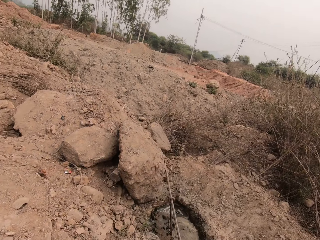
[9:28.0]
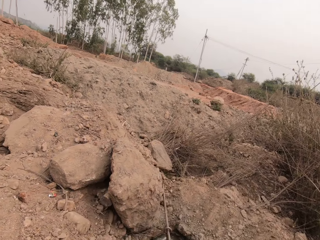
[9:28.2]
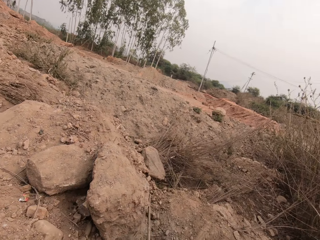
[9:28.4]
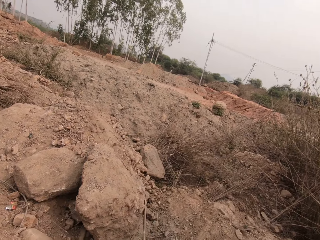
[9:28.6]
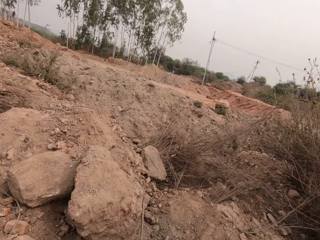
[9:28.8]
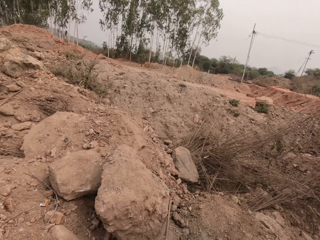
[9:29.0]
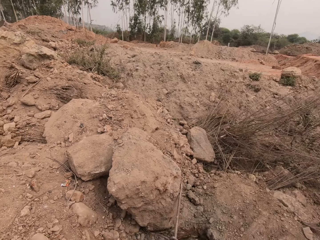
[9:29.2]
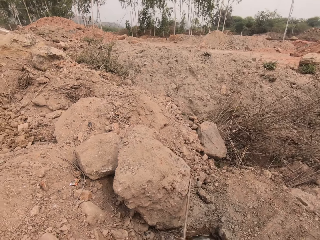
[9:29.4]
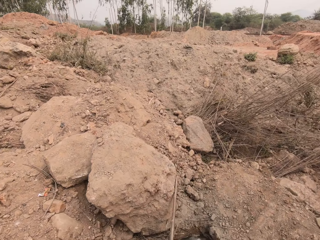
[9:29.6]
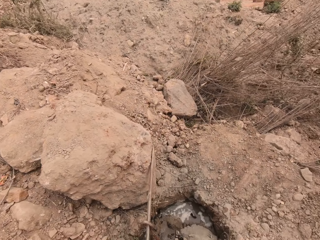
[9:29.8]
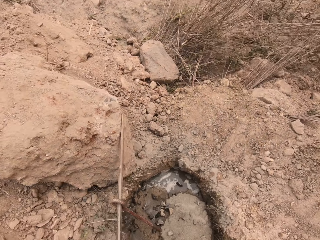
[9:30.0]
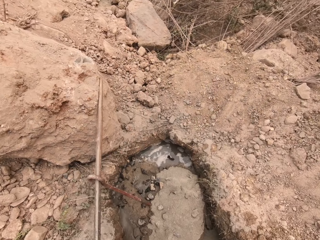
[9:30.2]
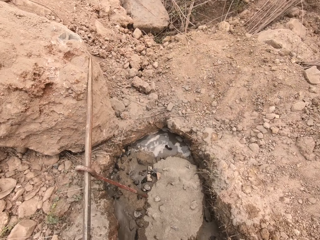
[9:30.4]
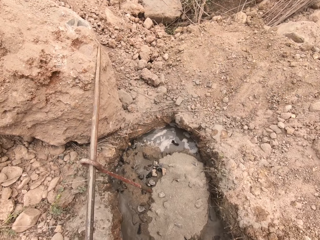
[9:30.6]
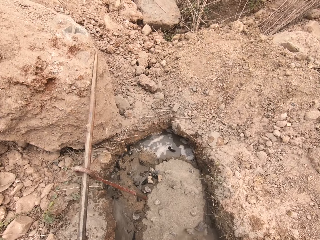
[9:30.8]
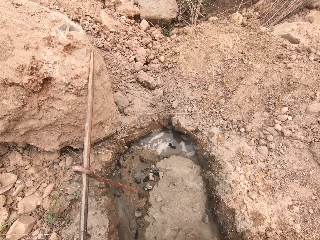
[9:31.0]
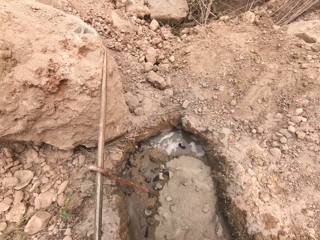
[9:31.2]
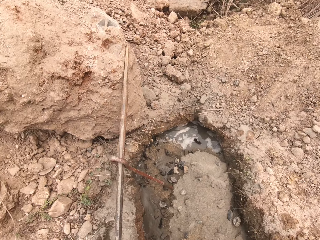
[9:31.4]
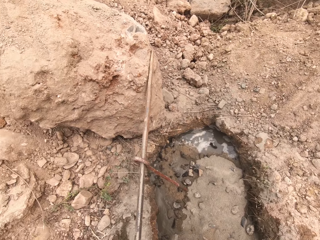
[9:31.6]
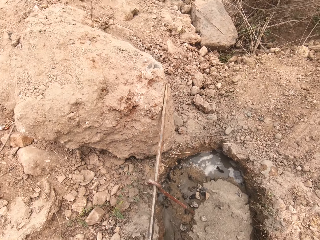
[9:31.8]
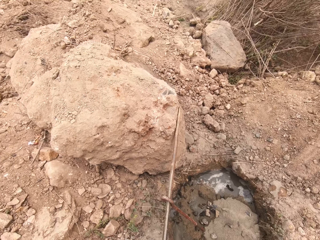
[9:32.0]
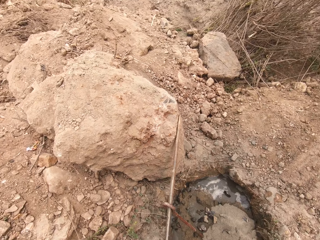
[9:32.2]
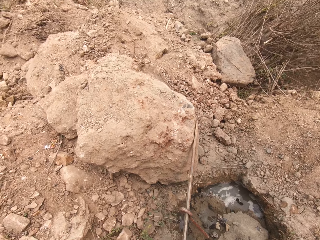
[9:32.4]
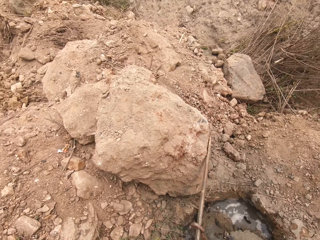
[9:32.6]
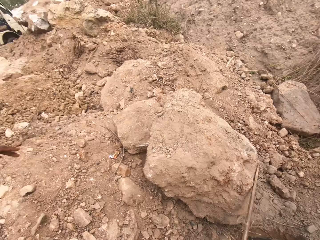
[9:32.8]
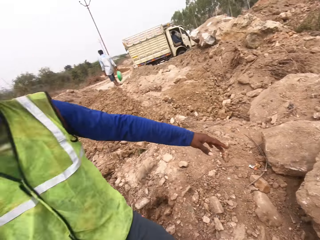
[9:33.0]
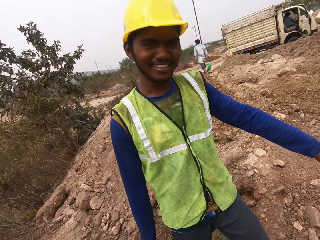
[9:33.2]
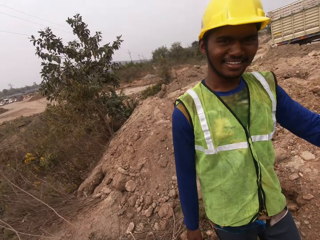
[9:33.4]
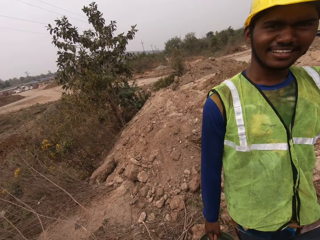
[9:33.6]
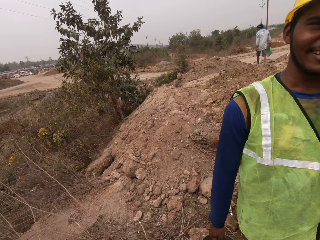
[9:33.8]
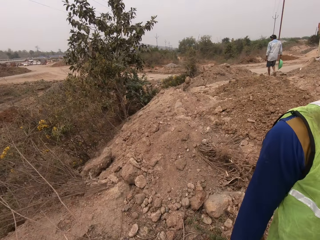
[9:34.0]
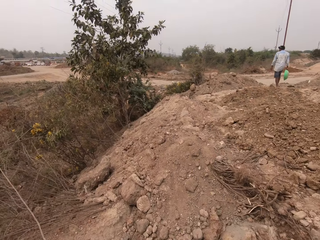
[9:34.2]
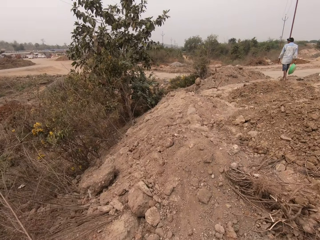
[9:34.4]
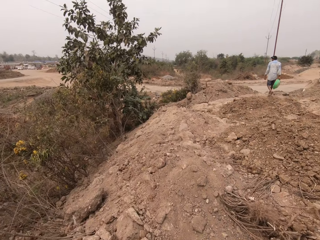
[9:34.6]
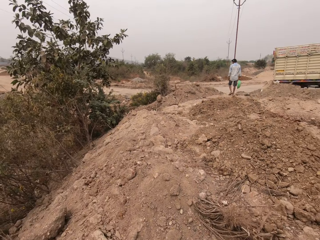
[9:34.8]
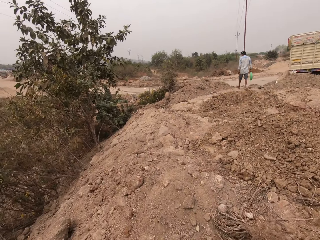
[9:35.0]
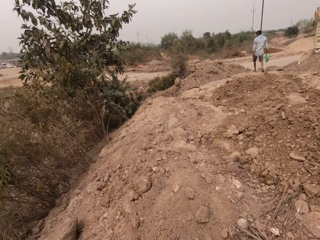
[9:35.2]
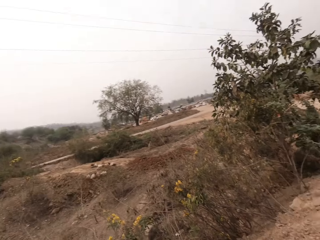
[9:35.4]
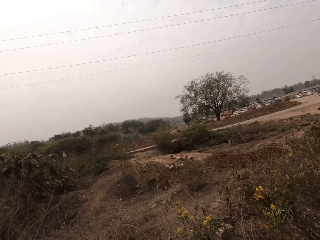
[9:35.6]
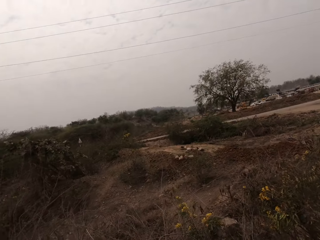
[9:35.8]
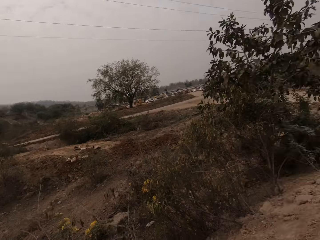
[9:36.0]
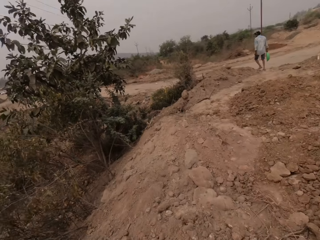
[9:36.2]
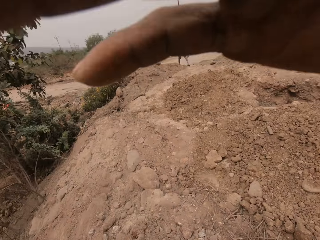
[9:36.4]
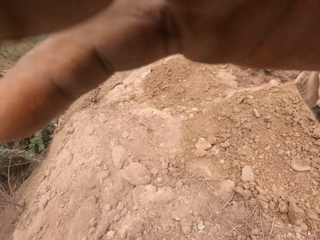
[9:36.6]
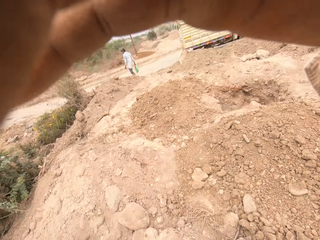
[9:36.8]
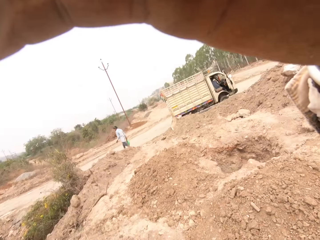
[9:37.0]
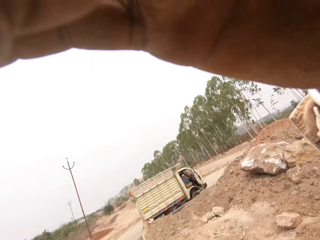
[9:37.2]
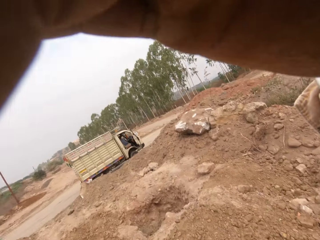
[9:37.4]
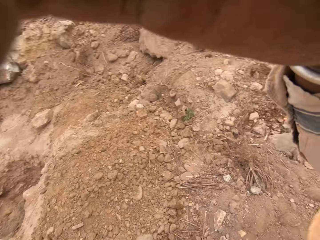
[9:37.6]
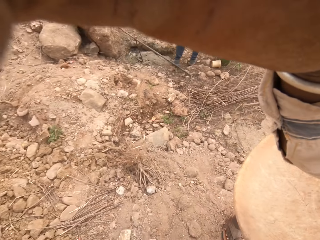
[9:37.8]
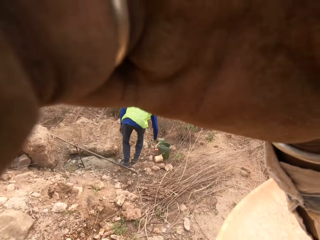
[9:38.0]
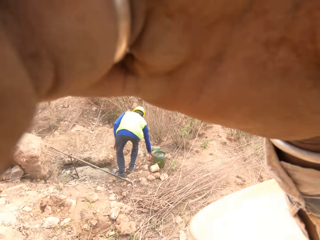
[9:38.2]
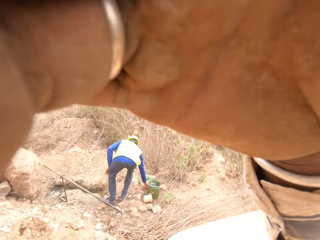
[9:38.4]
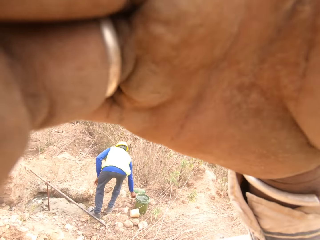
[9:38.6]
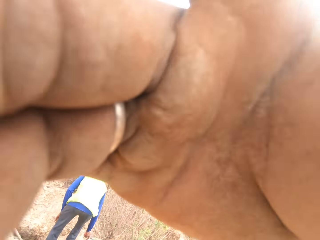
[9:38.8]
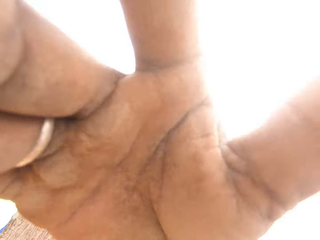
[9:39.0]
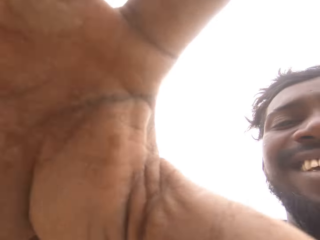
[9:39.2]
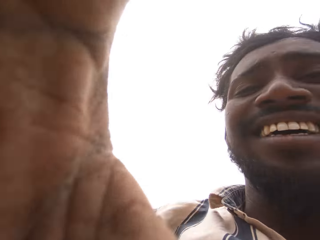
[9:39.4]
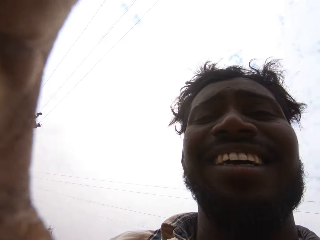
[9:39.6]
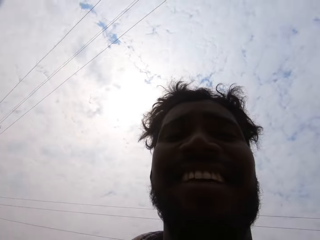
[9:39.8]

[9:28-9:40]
The camera wearer looks around. He pours some sand from a container in his hands on the ground. He touches the soil. He looks around. He converses with a man. The man smiles at the camera wearer. The camera wearer walks around. He looks around. He adjusts the camera. The man places the bucket of water in his right hand on the ground.
